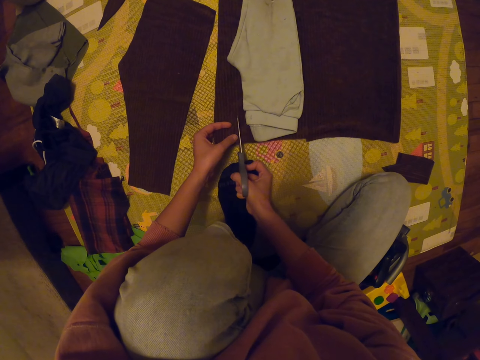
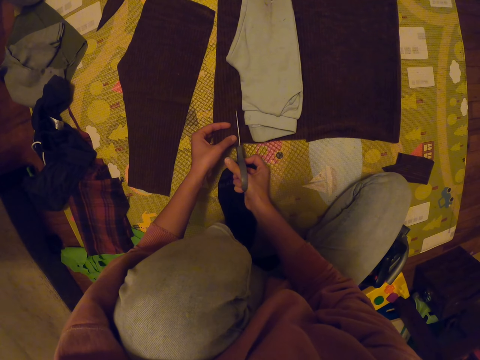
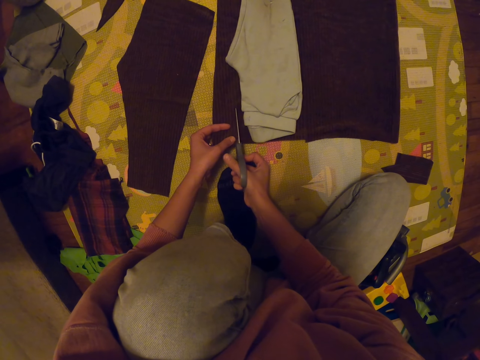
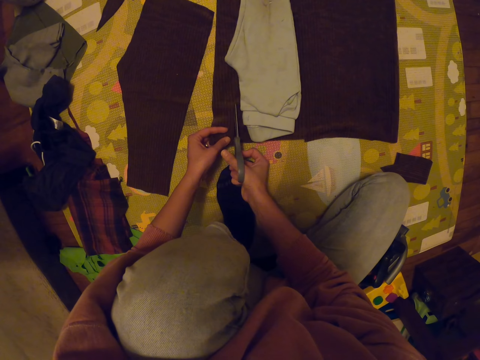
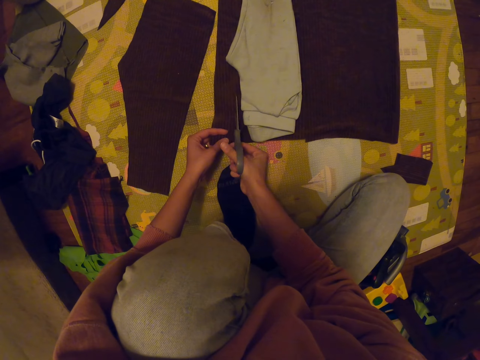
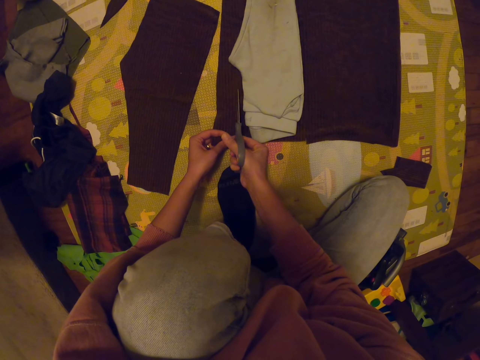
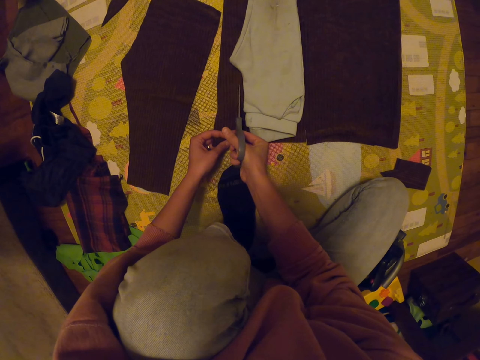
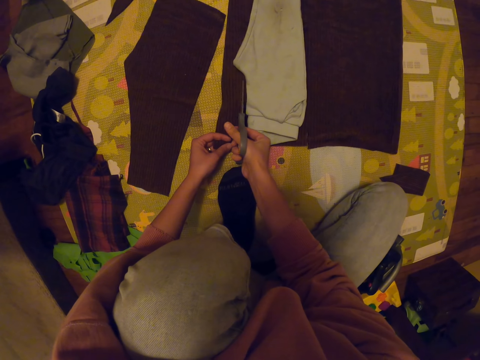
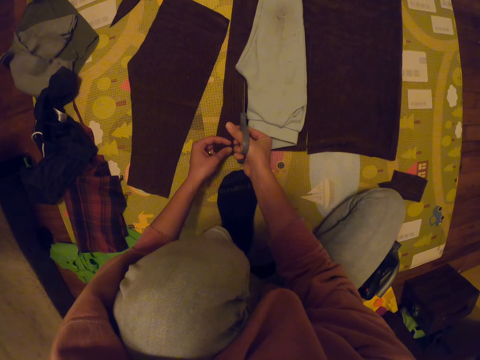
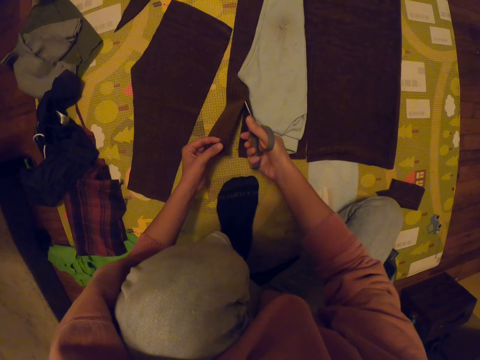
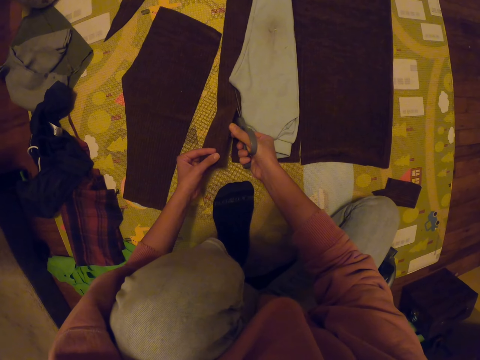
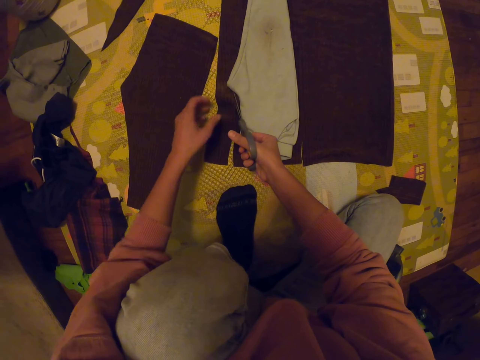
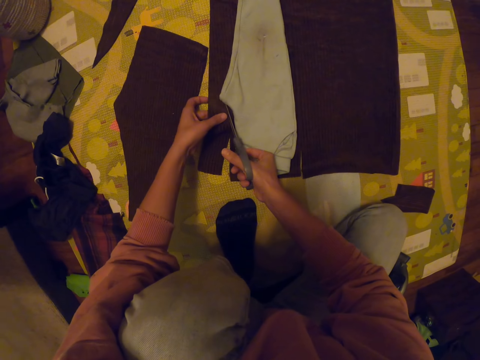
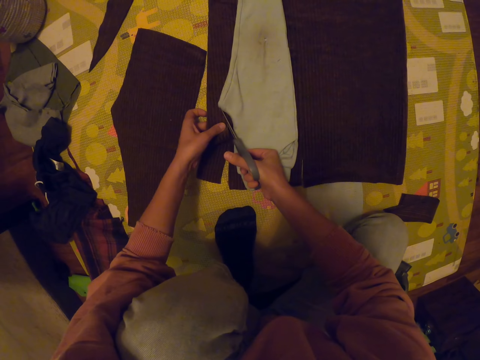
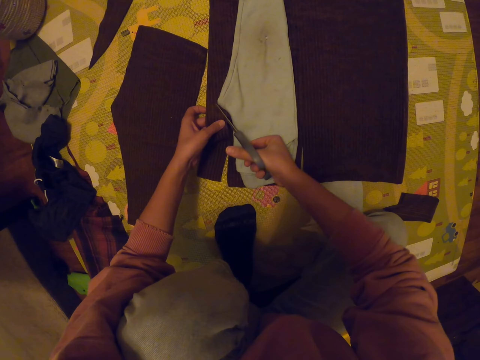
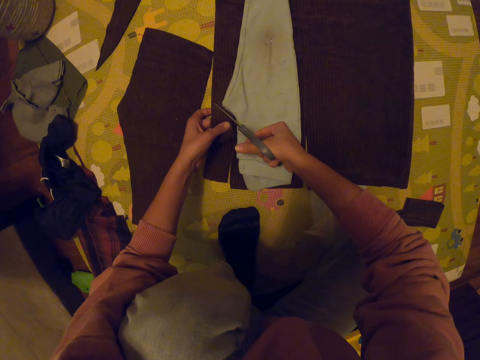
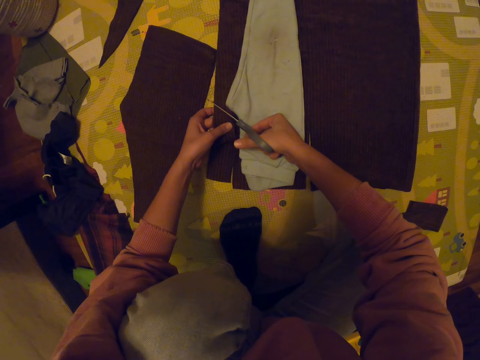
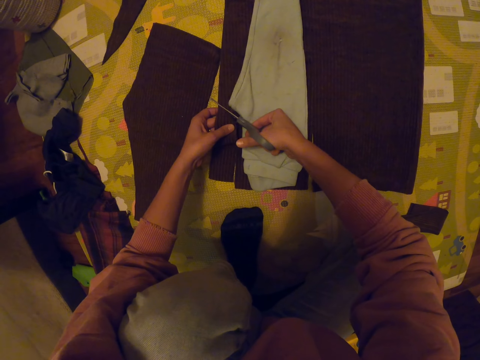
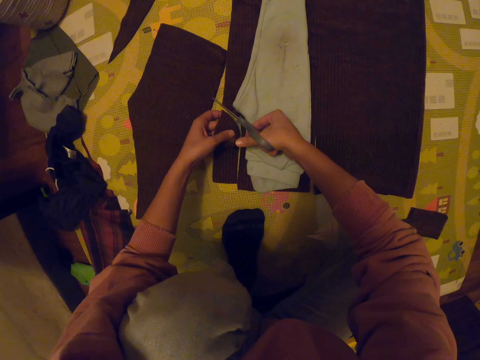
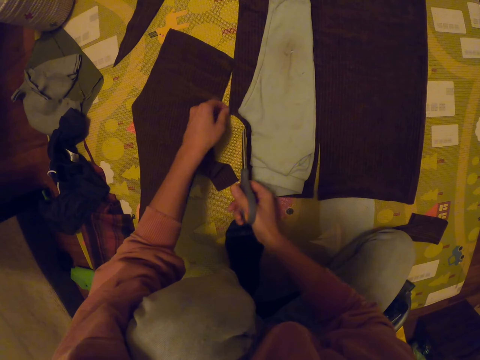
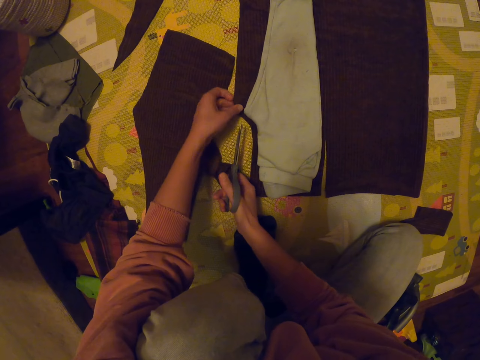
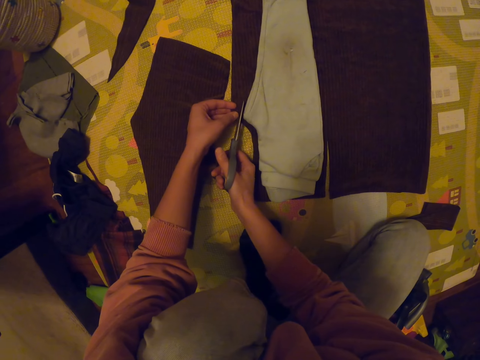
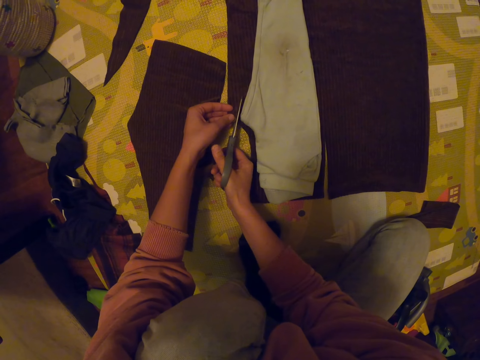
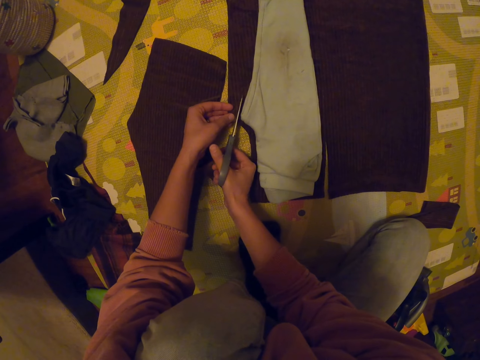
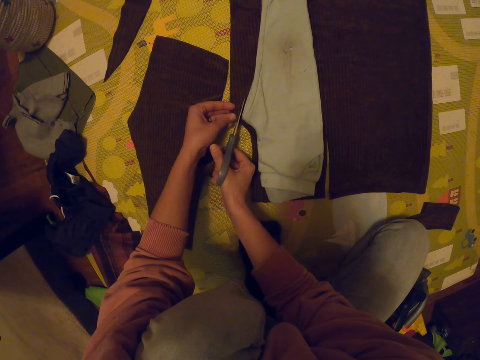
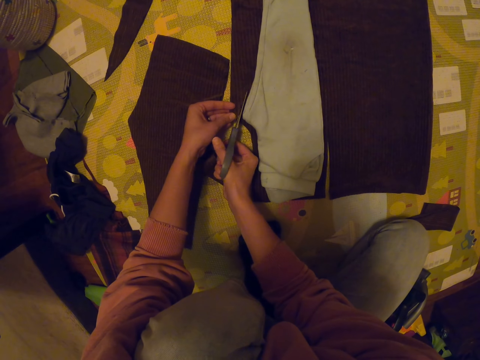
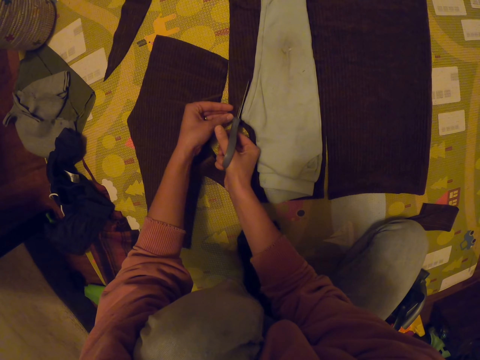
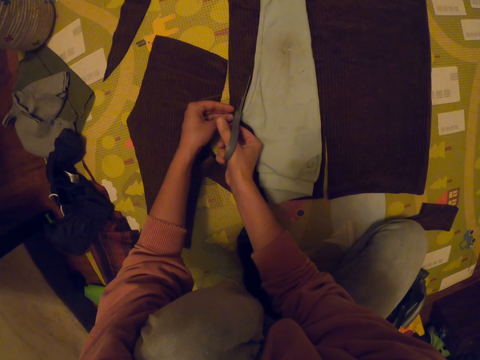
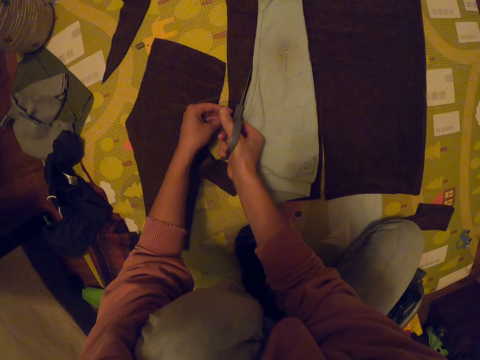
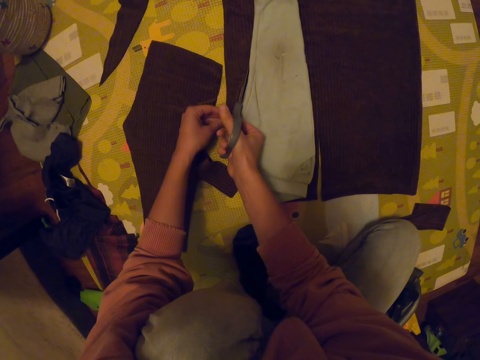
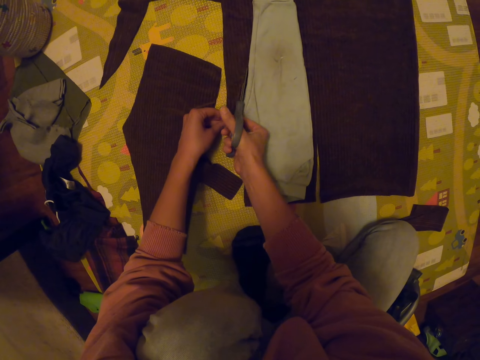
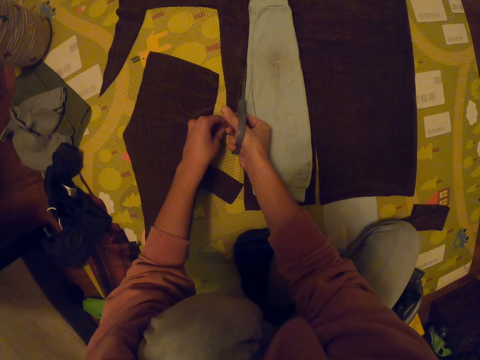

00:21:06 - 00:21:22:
The camera wearer leaves the piece of cloth on the mat. She holds the cloth with her left hand. She cuts the cloth with the scissors.

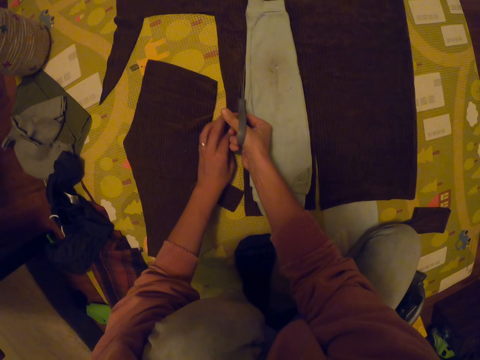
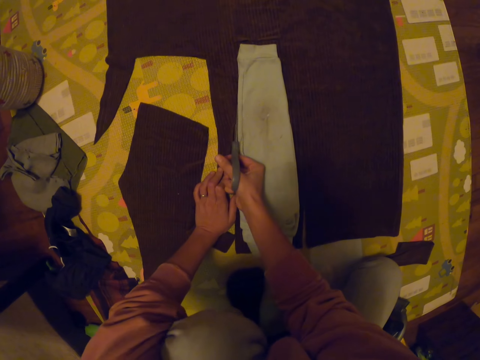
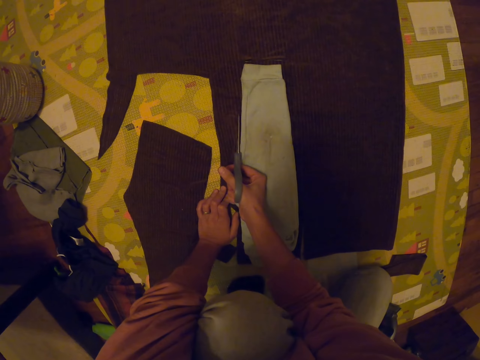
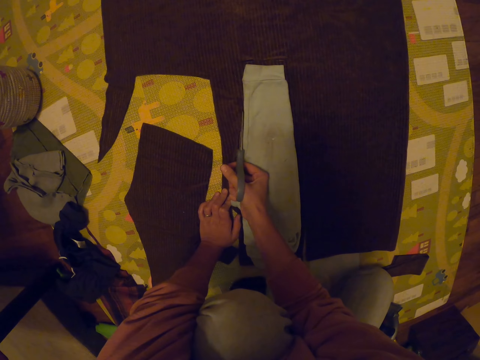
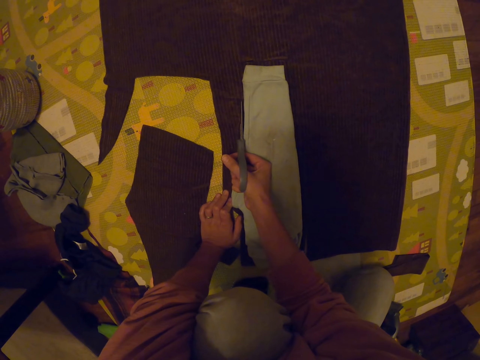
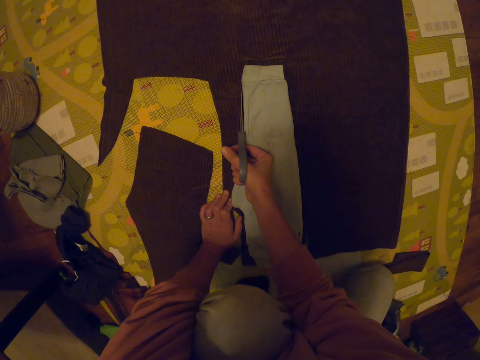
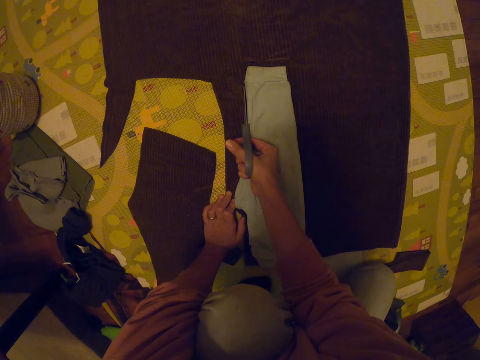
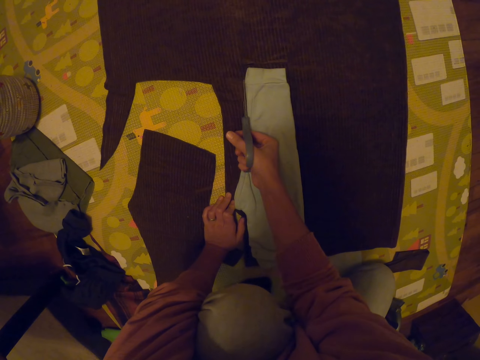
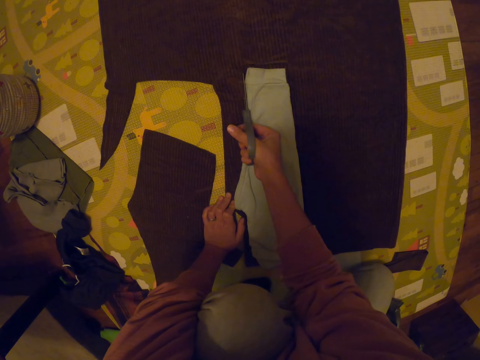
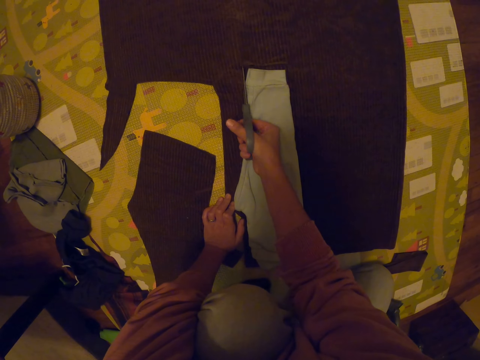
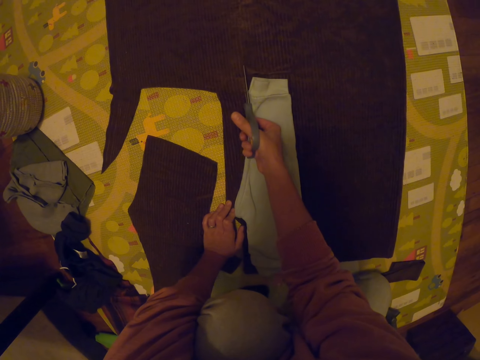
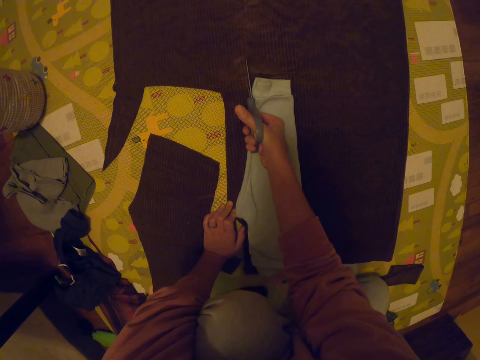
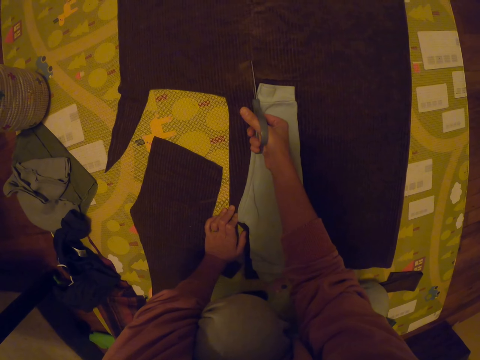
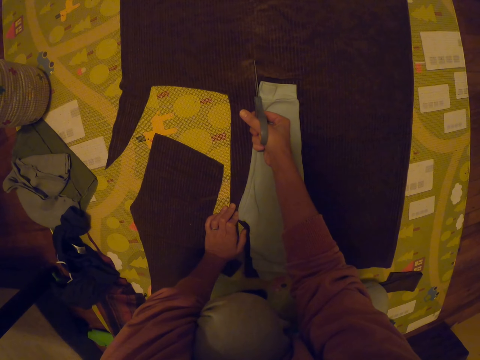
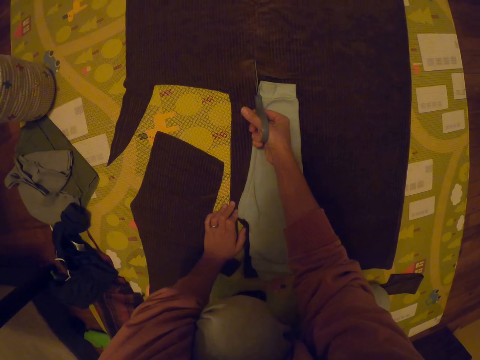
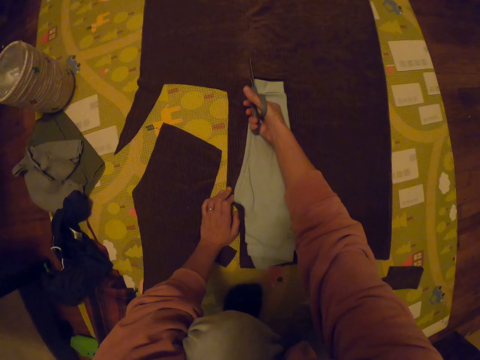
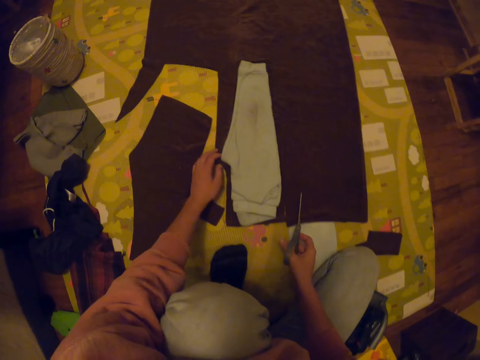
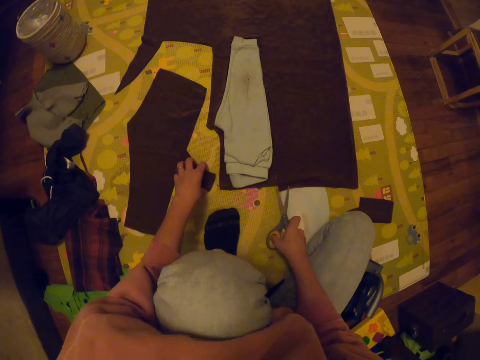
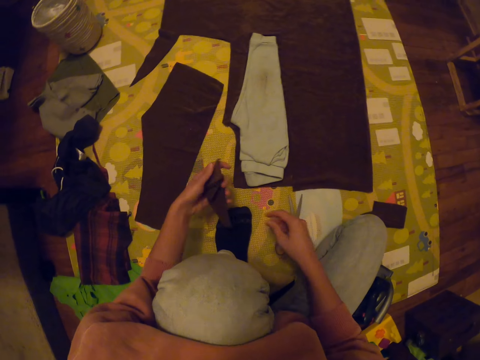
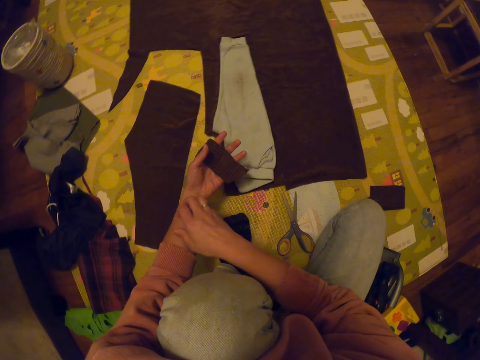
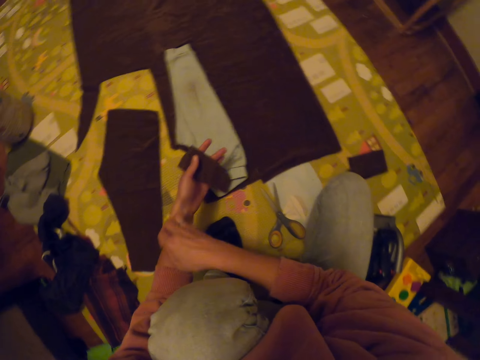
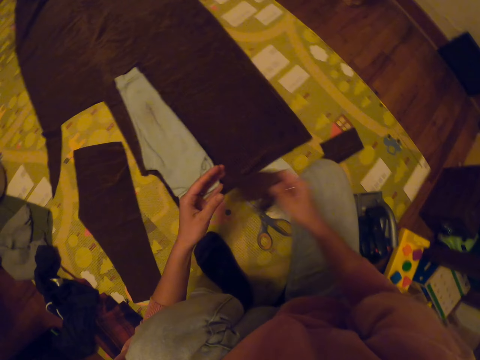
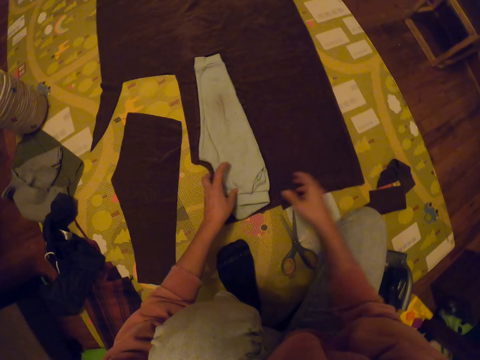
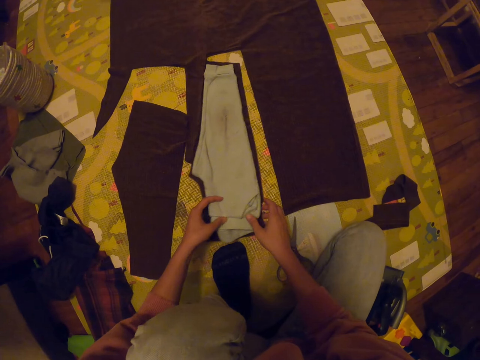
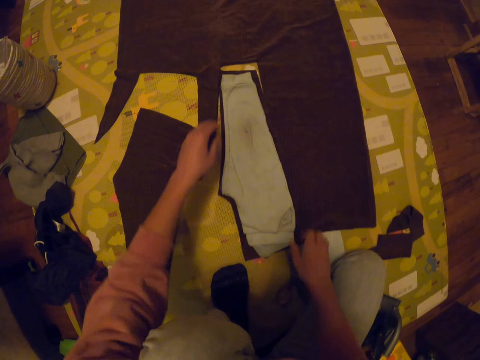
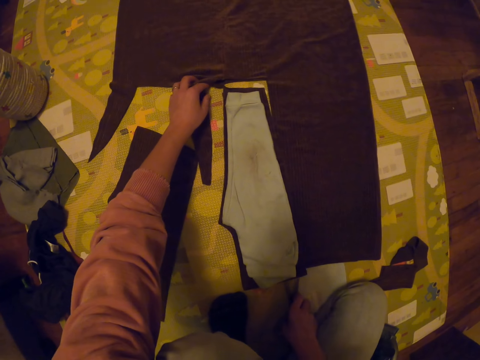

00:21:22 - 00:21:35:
The camera wearer drops the scissors. She picks a piece of the cloth from the mat. She scratches her left hand with her right hand. She transfers the piece of the cloth from her left hand to her right hand. She drops the piece of cloth on the mat with her right hand. She moves the piece of cloth and the trouser on the mat with both hands.
